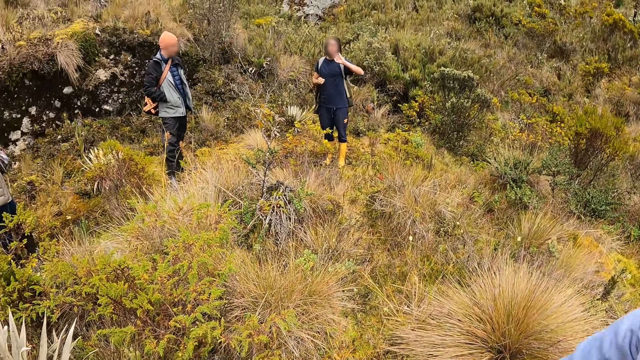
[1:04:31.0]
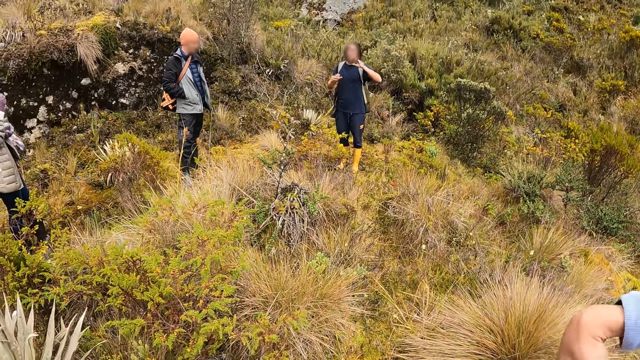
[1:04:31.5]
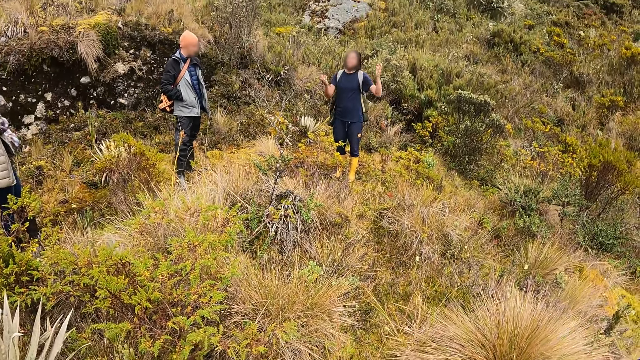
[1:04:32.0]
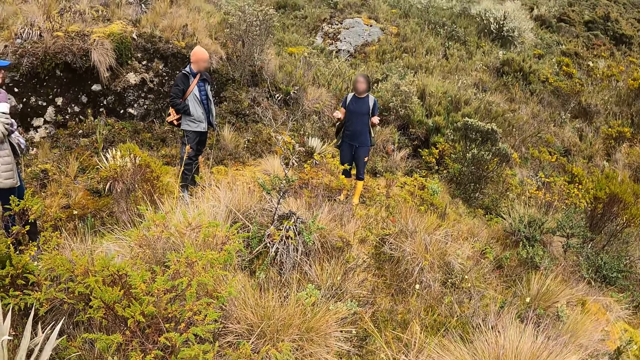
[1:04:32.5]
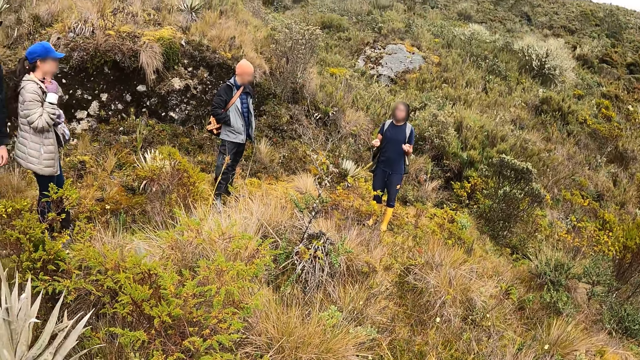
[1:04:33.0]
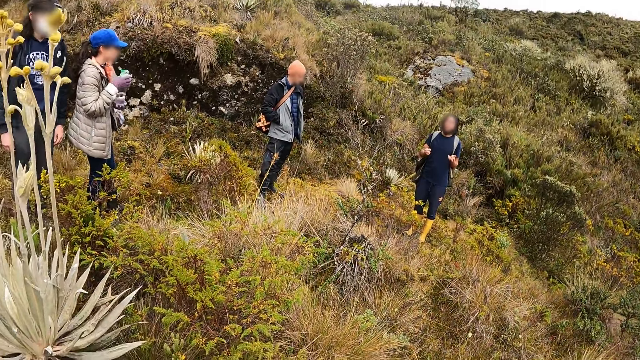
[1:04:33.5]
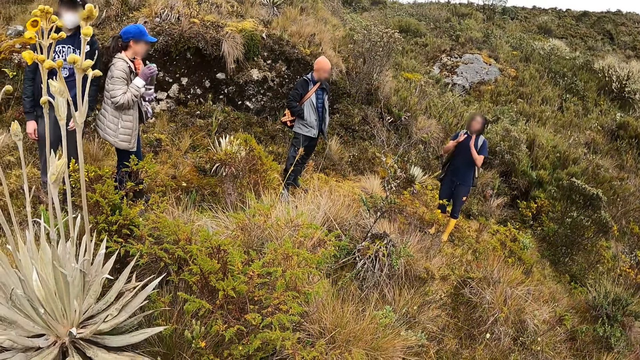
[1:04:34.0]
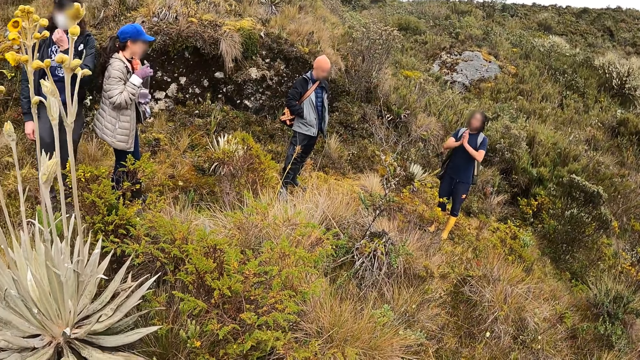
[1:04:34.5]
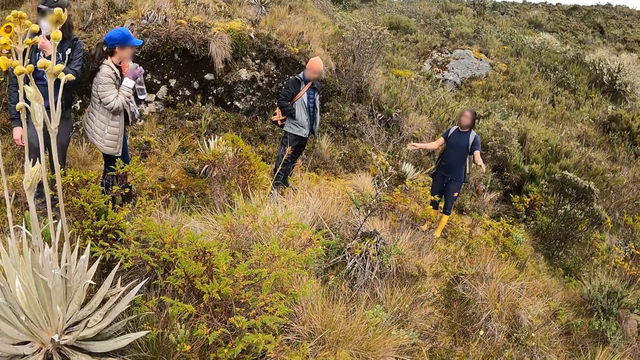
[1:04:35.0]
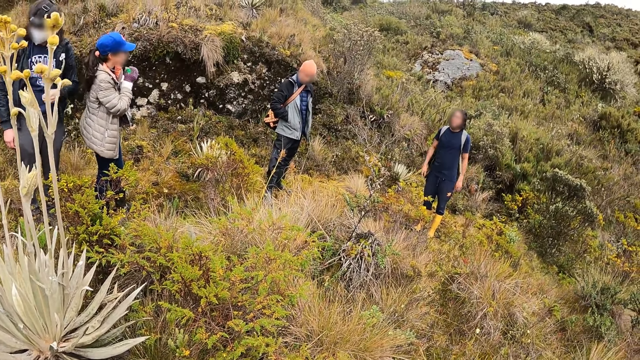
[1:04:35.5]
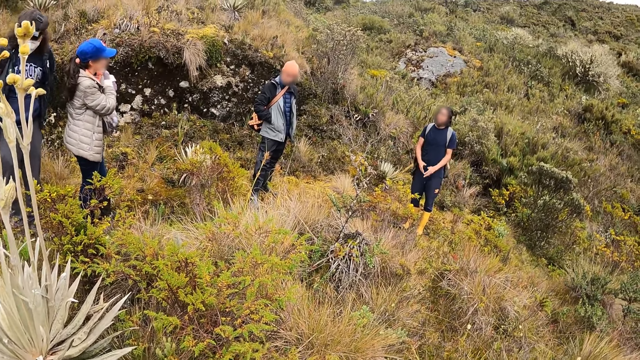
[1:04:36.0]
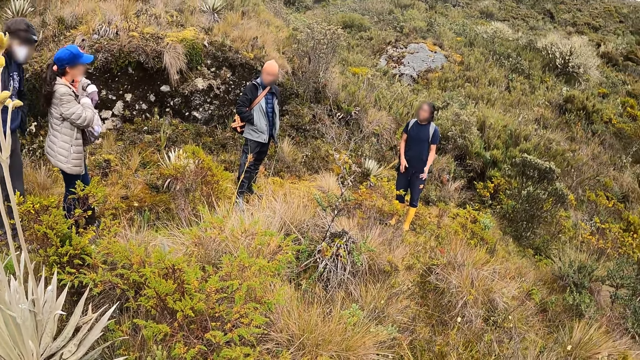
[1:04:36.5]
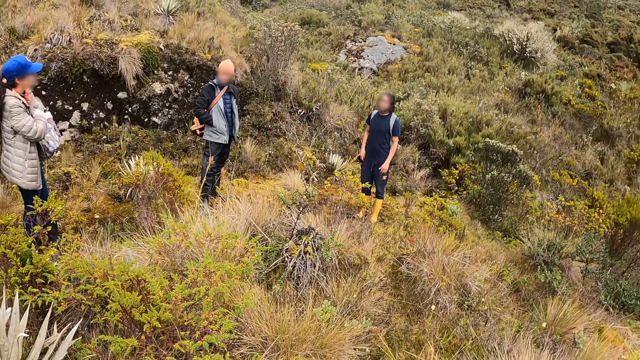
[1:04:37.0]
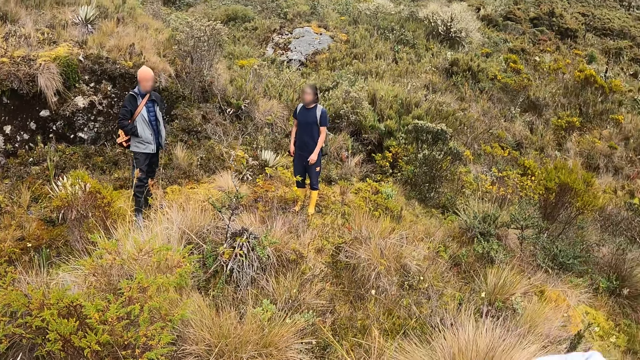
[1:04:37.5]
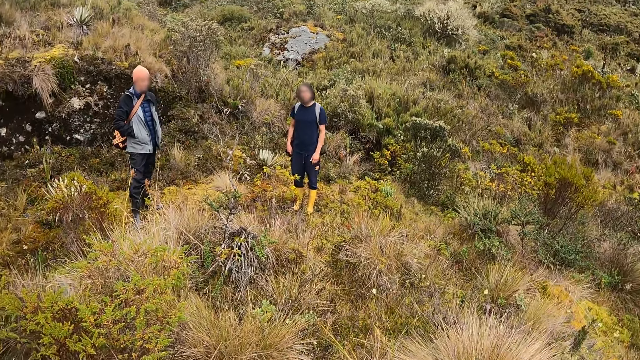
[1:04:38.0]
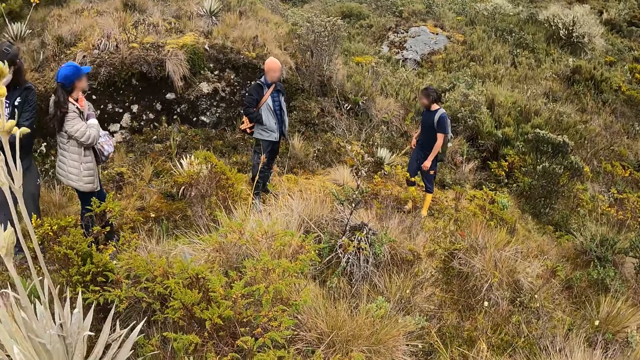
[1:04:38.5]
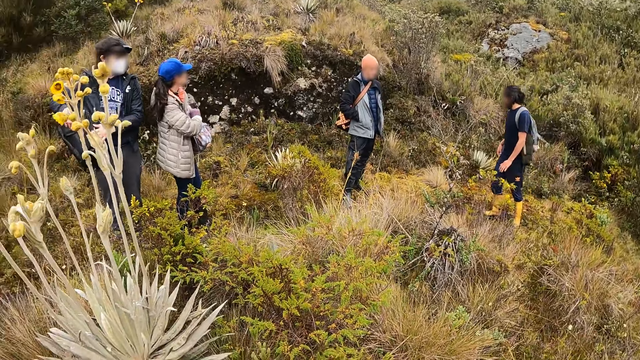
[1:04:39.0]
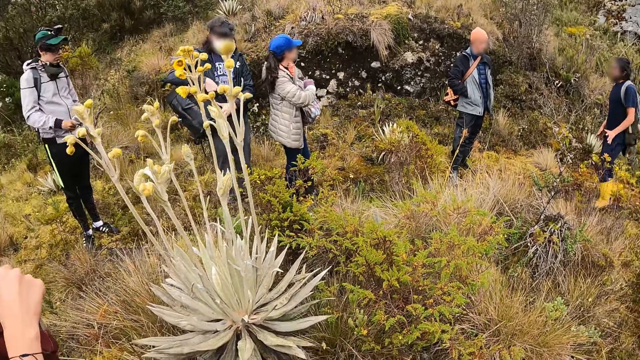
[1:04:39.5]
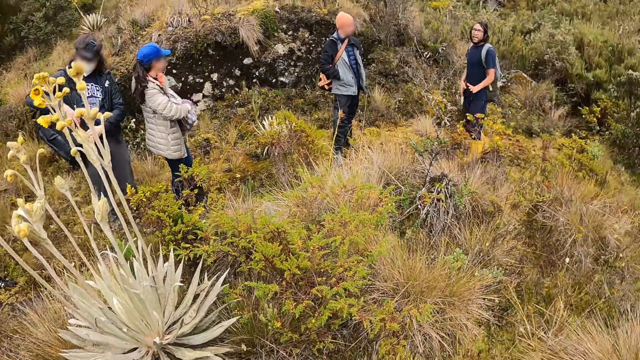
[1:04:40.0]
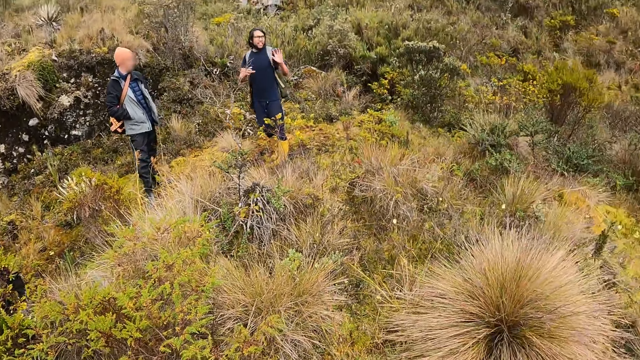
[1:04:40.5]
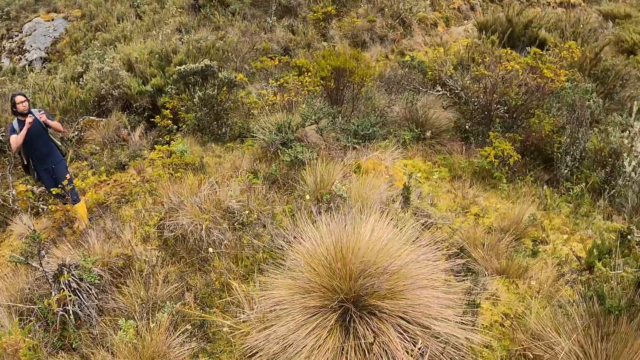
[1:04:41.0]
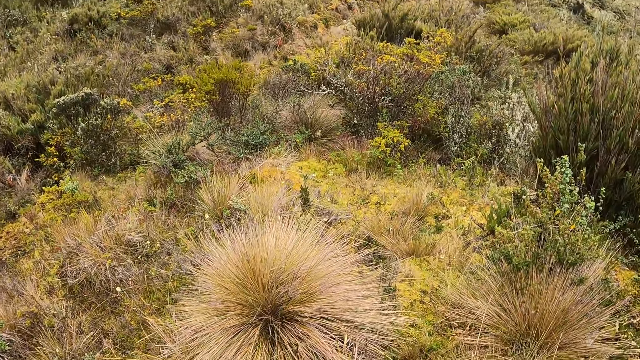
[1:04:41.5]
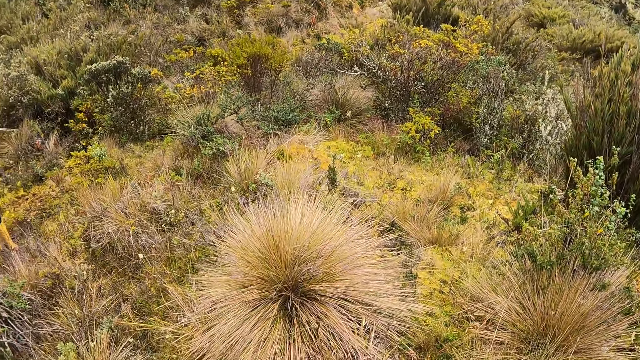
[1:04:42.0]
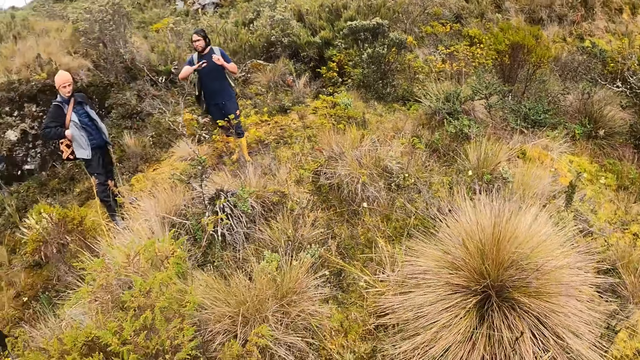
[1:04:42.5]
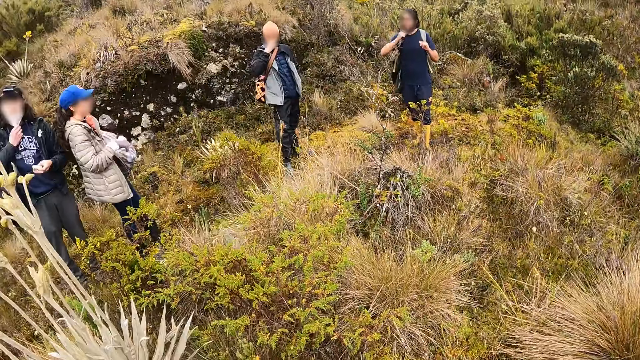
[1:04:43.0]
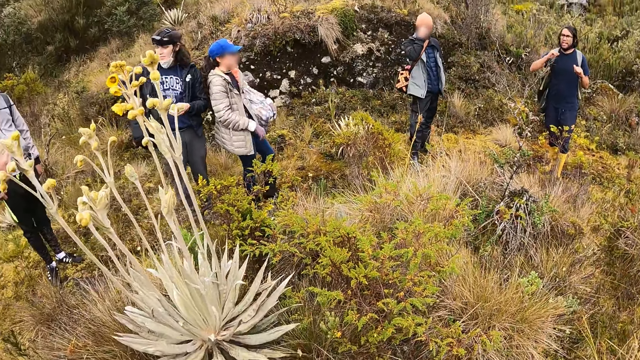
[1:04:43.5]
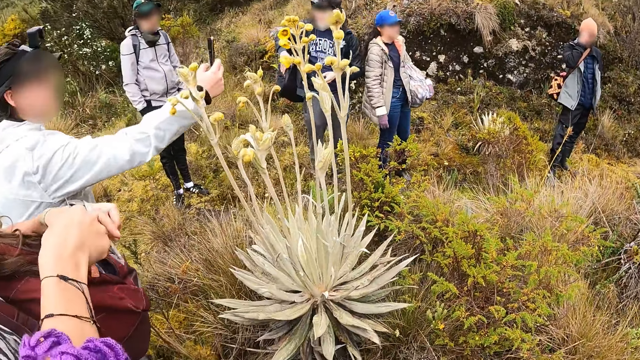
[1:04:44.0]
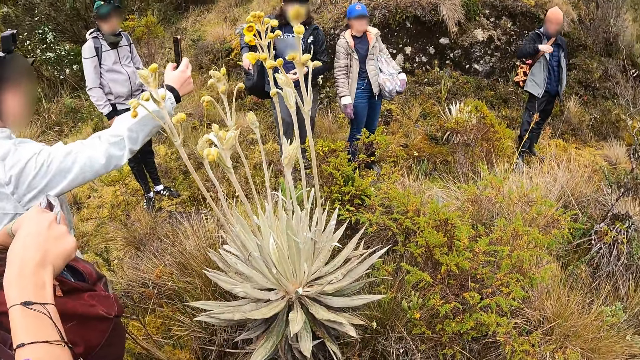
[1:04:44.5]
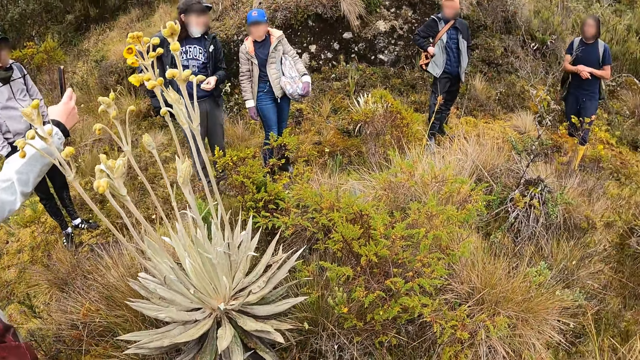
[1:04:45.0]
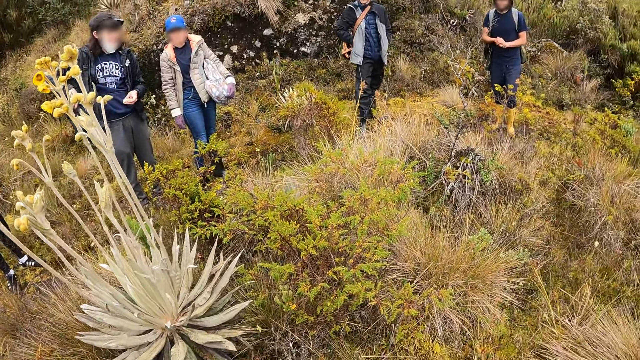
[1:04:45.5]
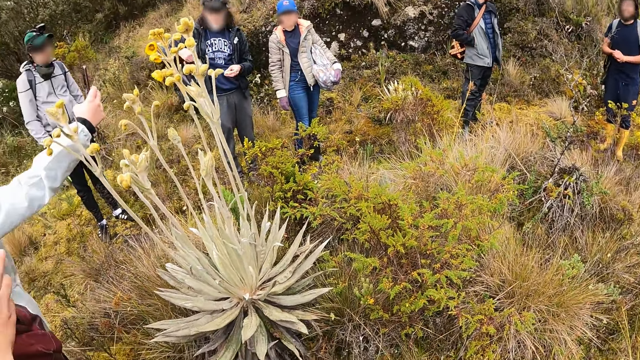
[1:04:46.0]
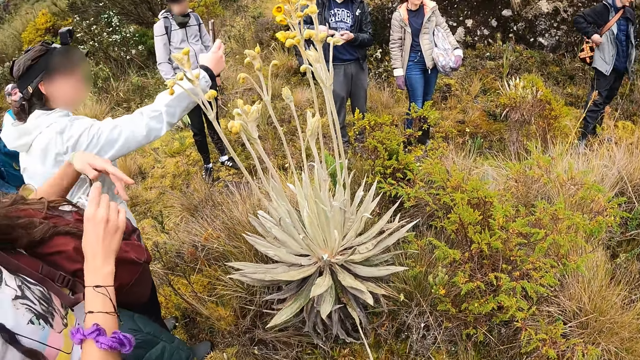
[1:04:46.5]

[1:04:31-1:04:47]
The camera wearer looks around. The woman closes her water bottle with her right hand and puts the water bottle in her bag with her right hand. A man adjusts the zip of his bag with his right hand. The other woman takes a picture with a phone in her right hand.

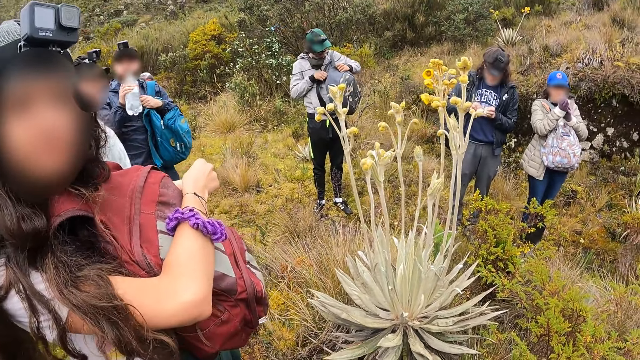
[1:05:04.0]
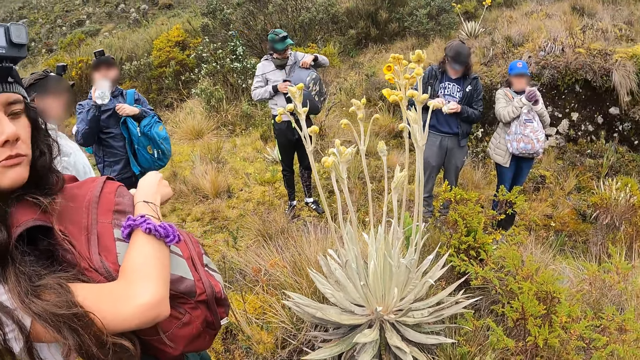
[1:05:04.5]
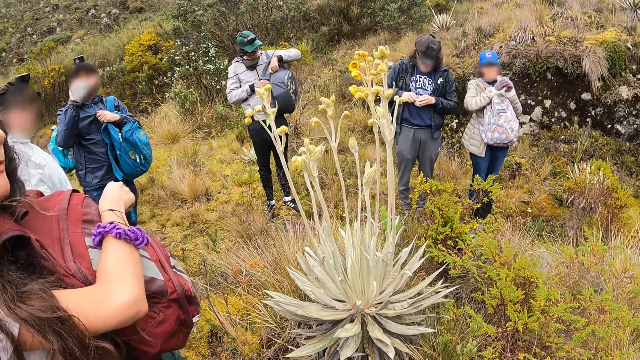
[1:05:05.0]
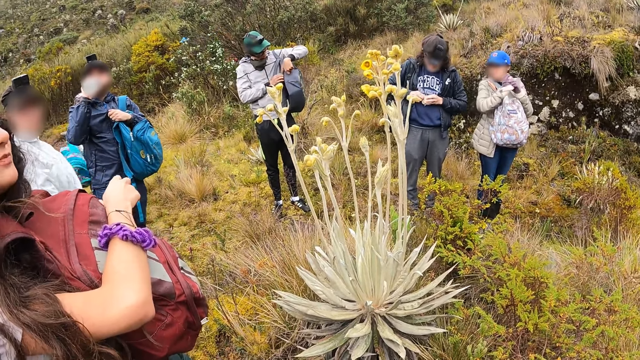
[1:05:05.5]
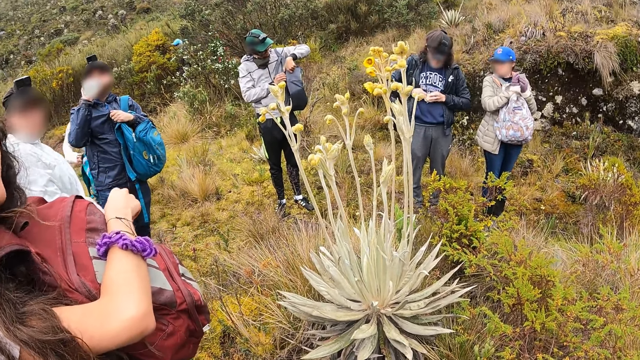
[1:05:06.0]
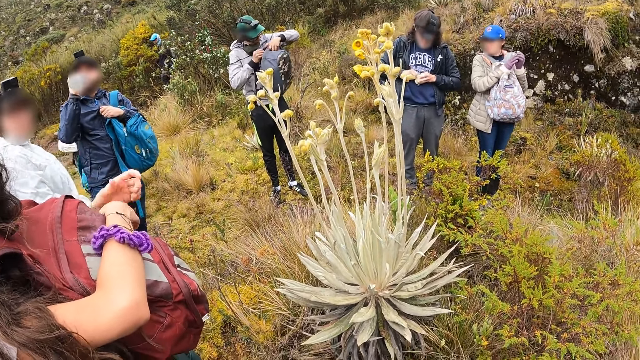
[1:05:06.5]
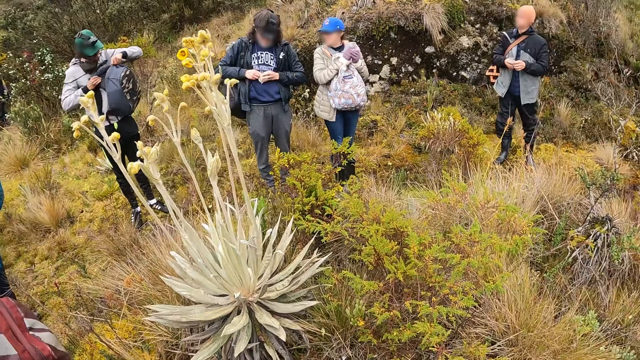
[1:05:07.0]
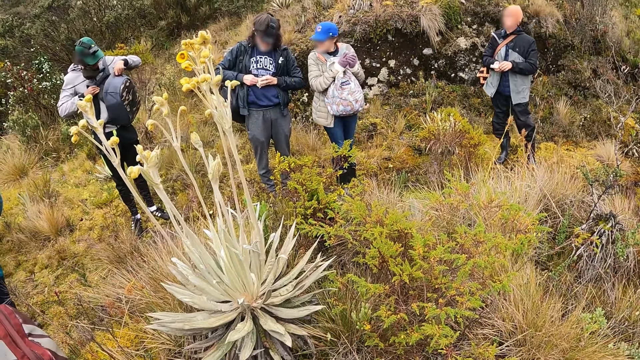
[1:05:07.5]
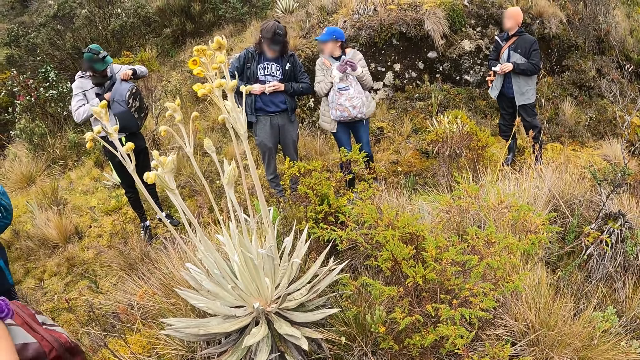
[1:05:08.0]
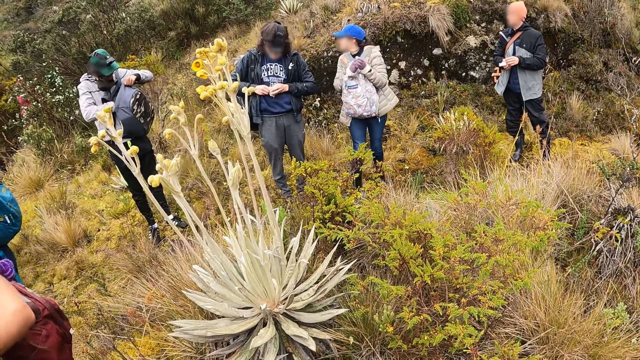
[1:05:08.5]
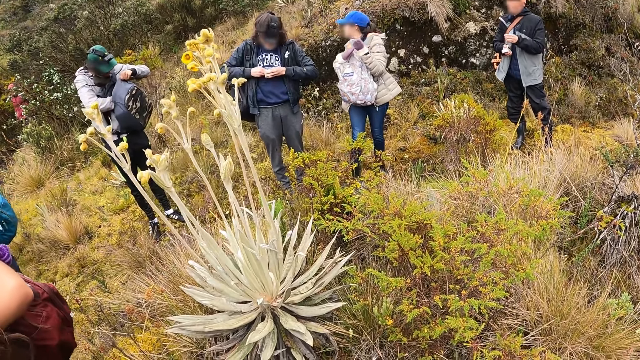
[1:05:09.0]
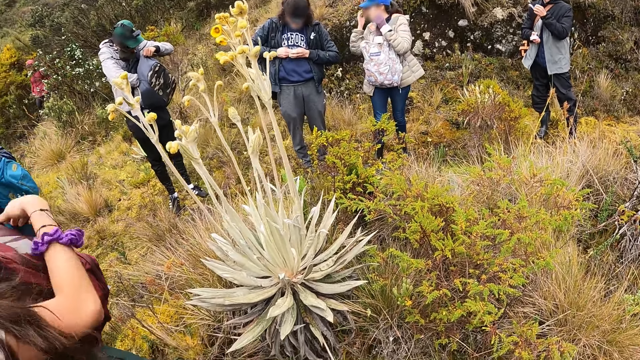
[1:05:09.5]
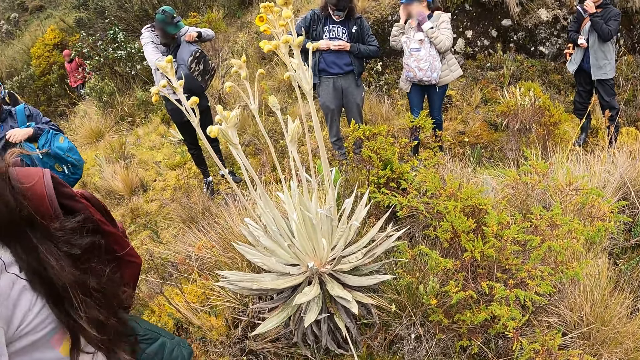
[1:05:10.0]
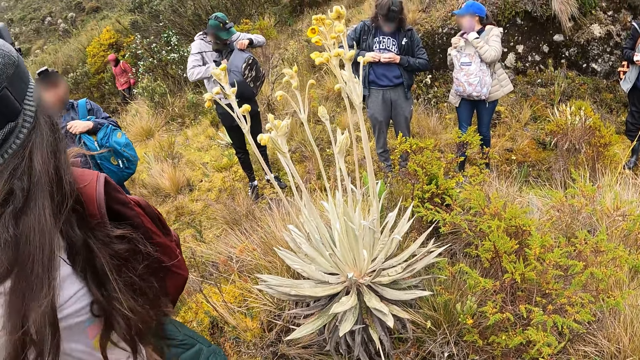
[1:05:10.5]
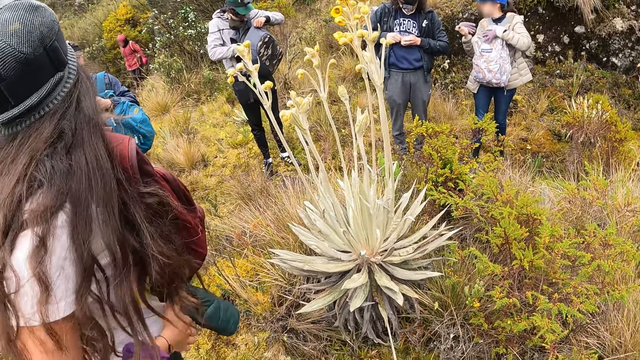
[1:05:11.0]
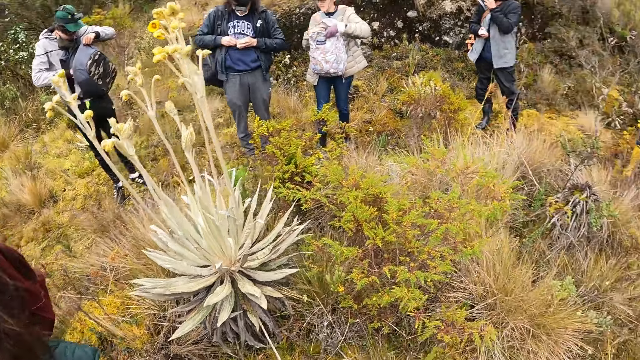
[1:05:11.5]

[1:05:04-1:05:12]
A man drinks water from a water bottle in his hand. The camera wearer looks around.
